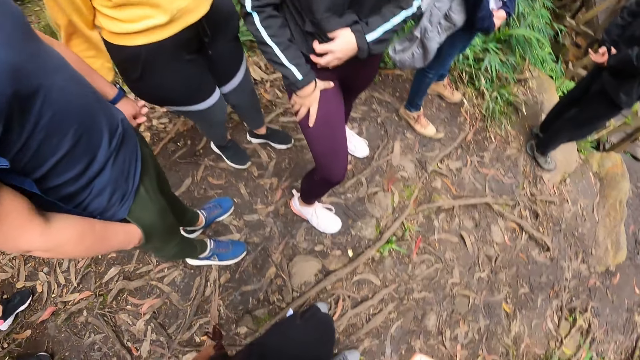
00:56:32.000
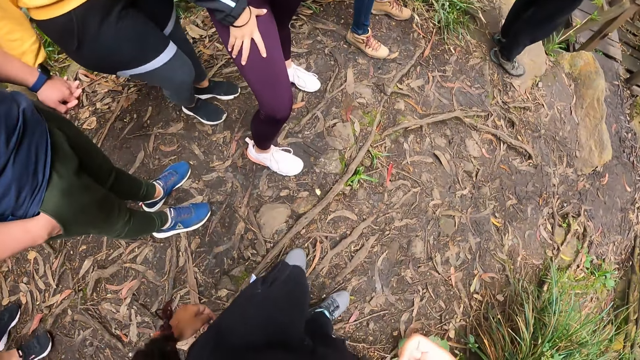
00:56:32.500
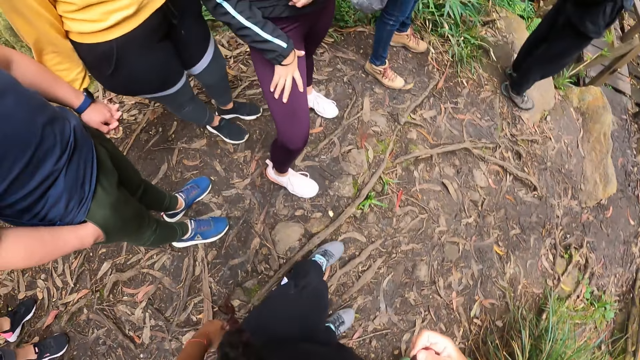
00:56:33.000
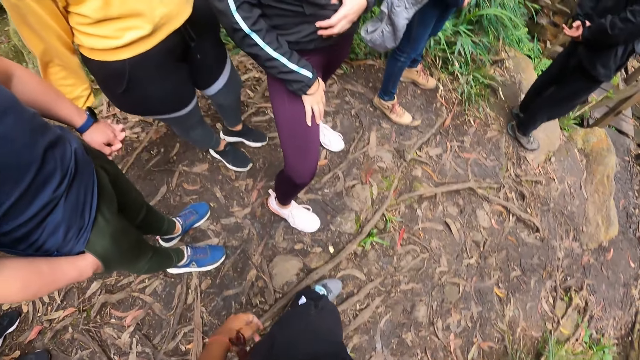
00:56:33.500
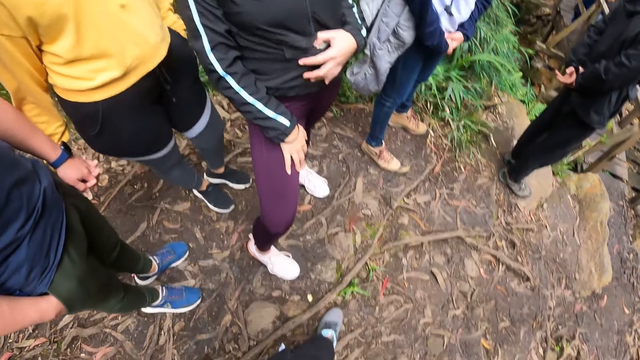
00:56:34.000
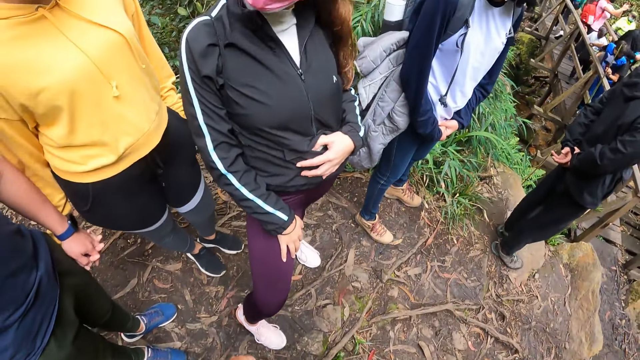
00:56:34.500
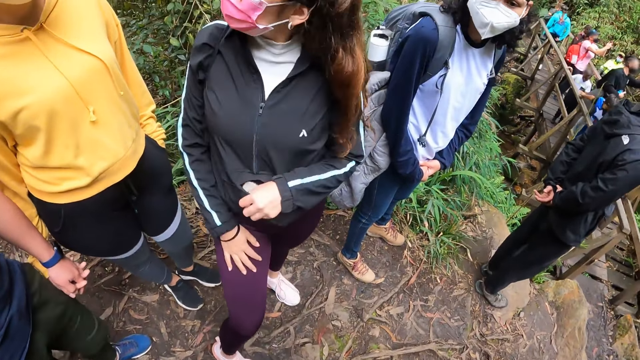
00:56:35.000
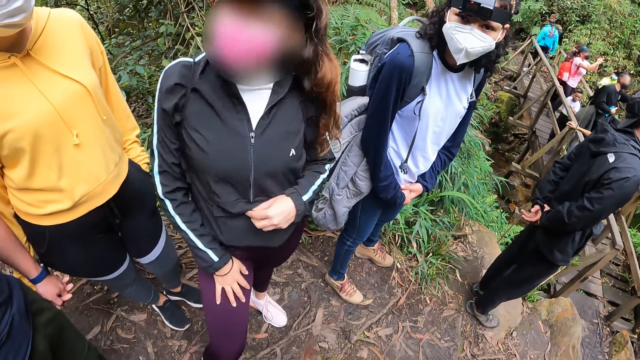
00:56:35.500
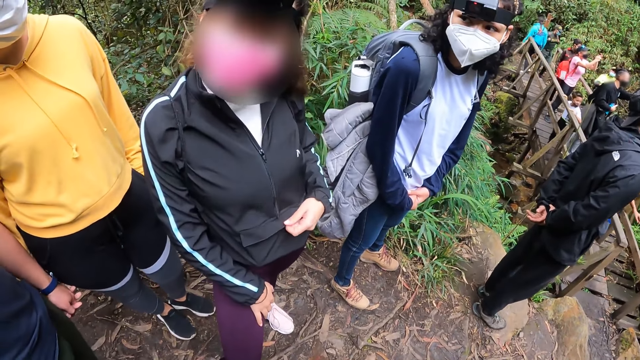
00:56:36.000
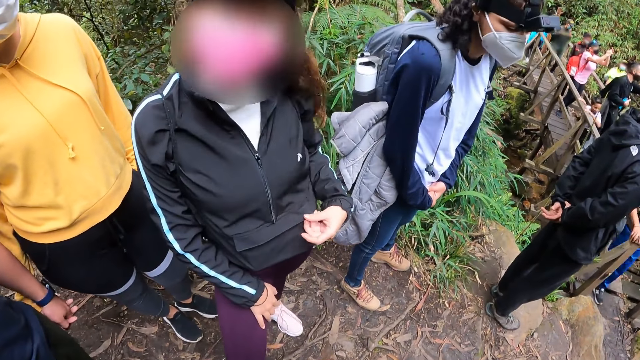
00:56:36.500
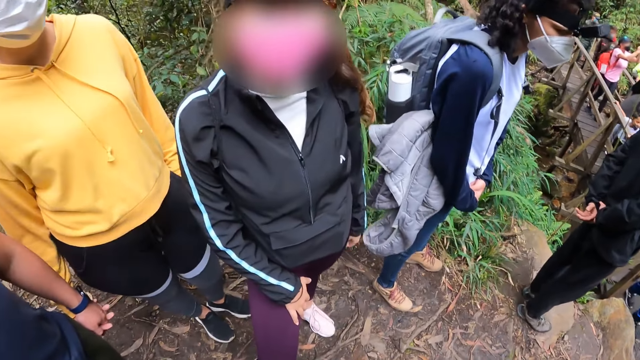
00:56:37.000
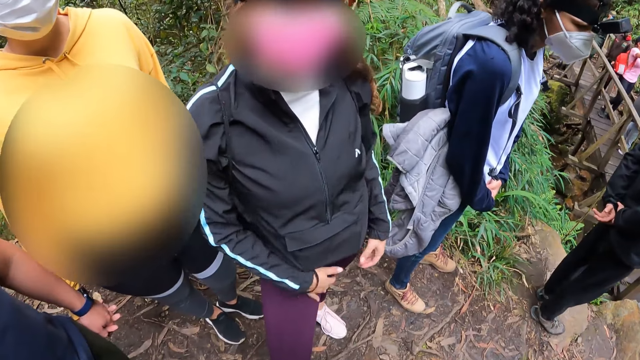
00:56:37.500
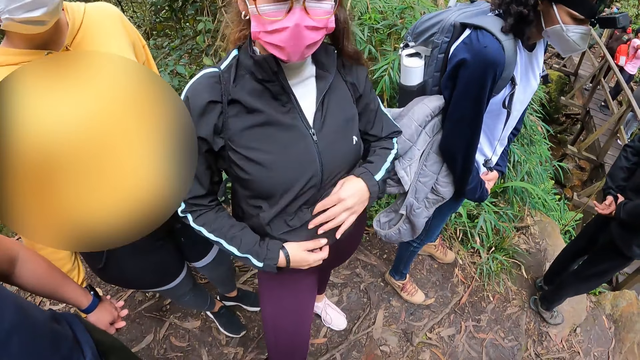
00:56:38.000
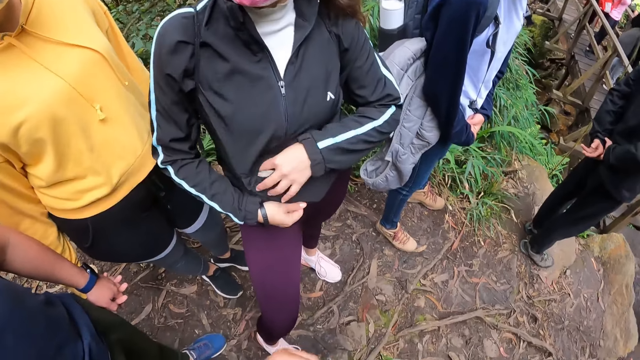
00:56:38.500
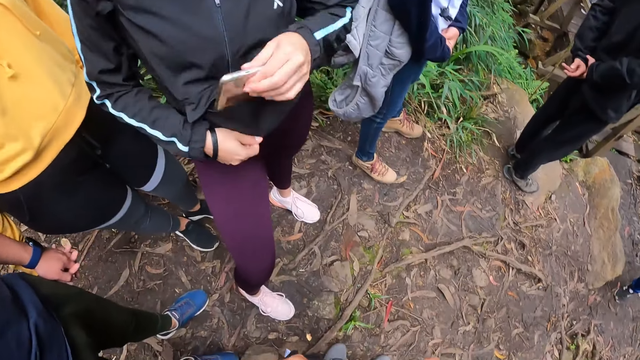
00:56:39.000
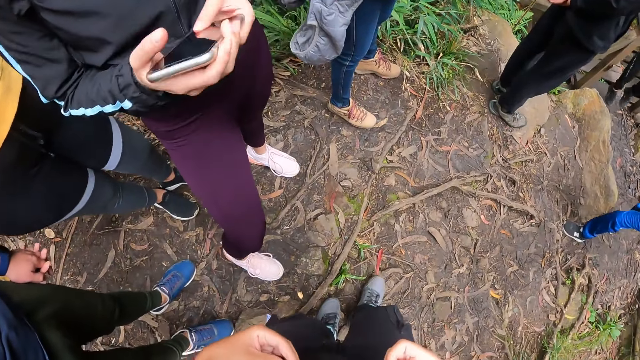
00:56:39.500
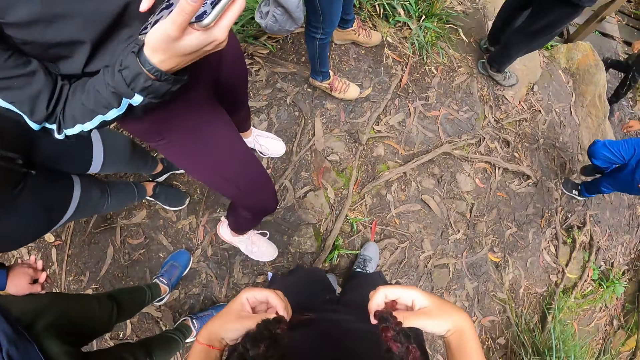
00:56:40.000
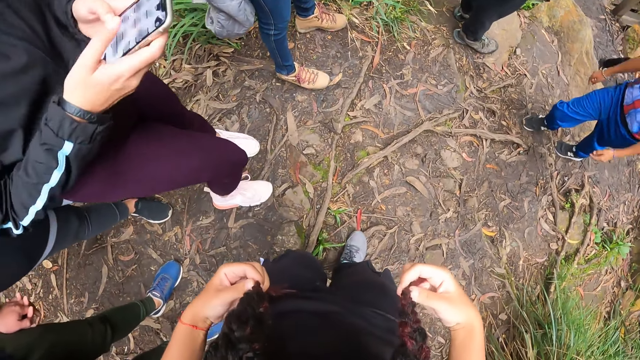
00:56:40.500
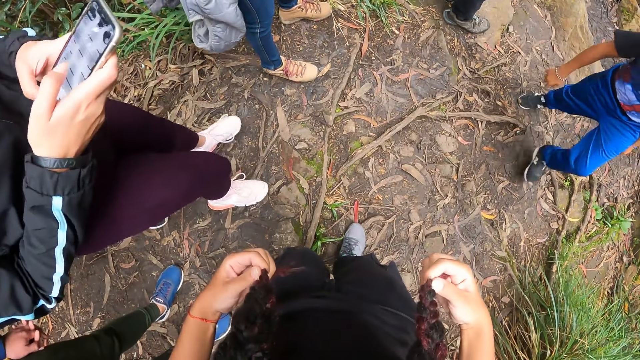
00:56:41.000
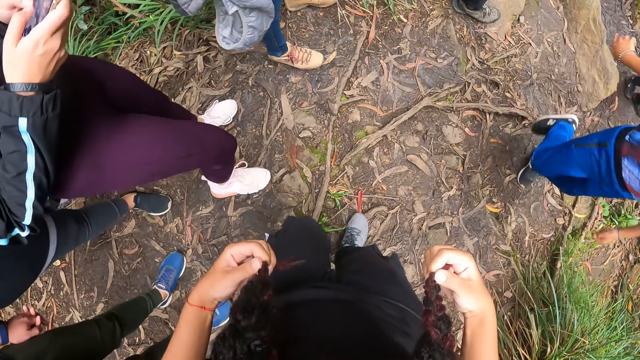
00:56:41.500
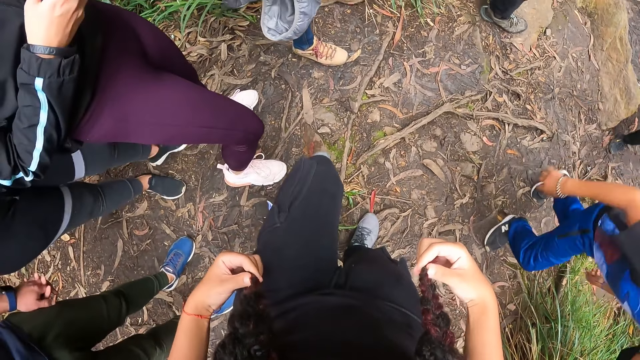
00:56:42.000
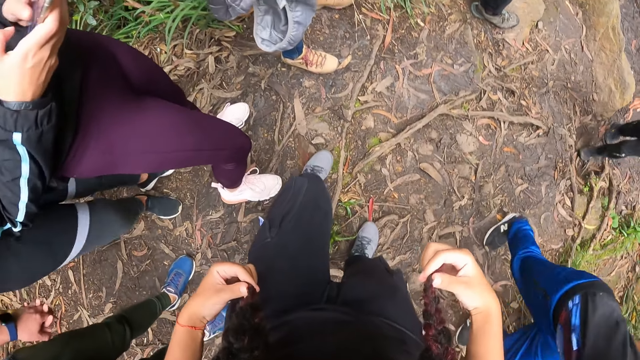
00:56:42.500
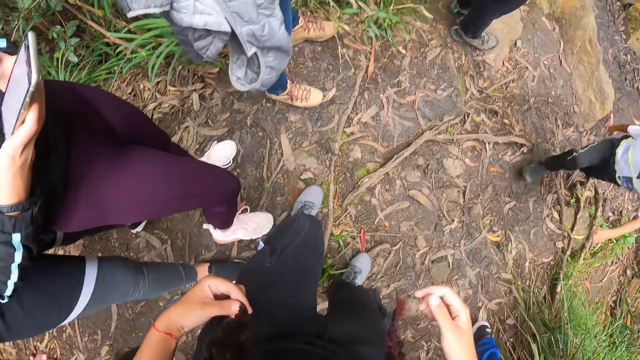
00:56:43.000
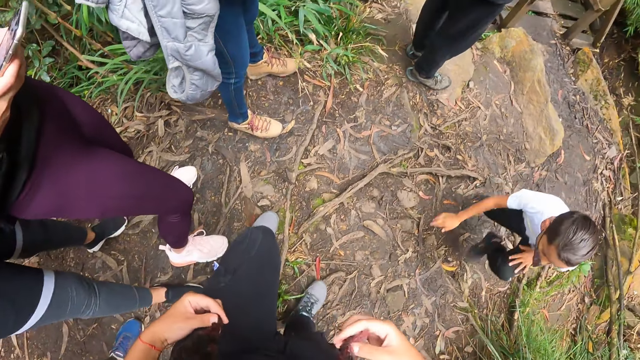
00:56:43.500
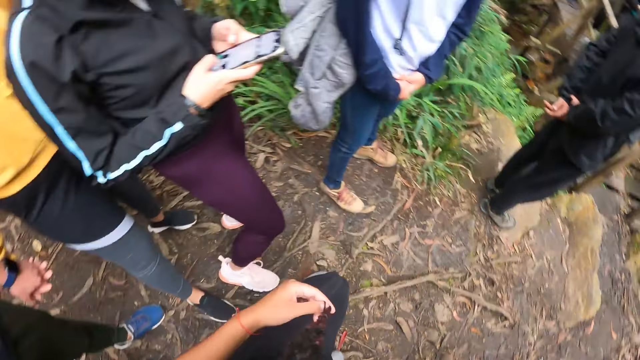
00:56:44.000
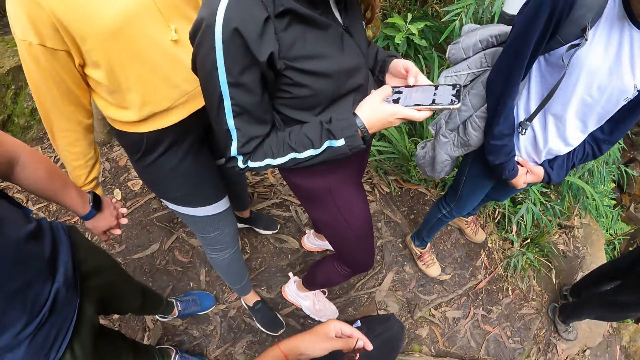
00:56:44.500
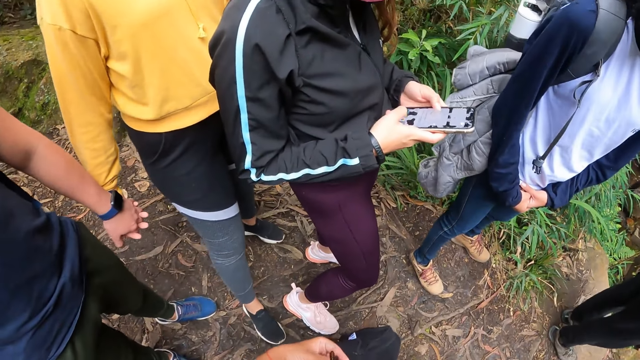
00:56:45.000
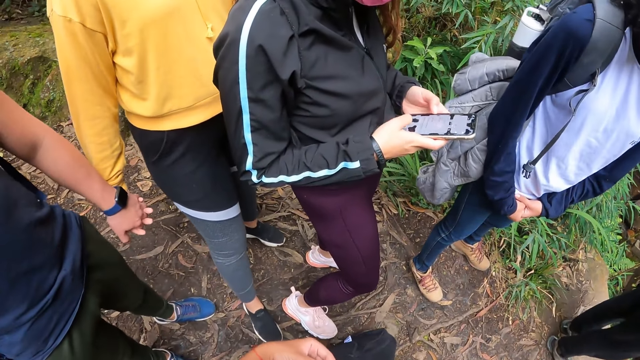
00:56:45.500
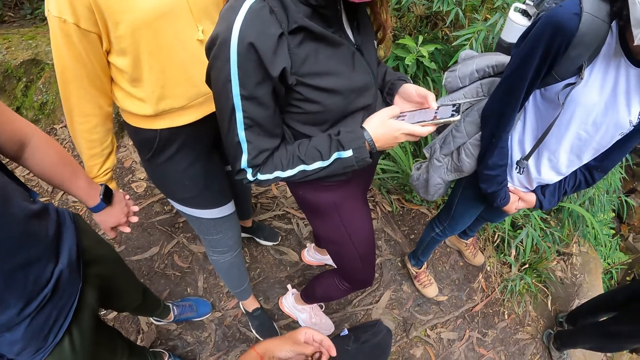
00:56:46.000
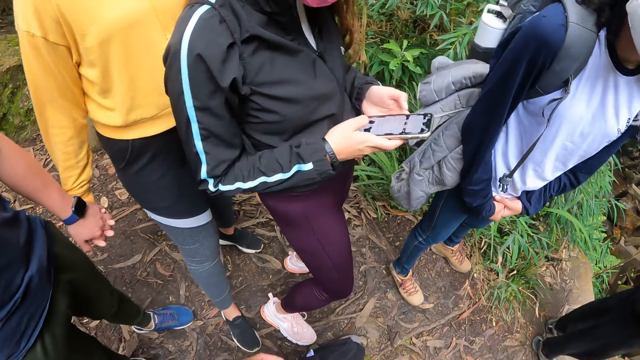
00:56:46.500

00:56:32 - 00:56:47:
The camera wearer moves around. A woman speaks to the camera wearer. The woman interacts with a man, another woman and the camera wearer. The first woman takes out the phone from a pocket with her left hand. The first woman places the phone in her right hand with her left hand, operates the phone in her right hand with her left hand, and operates the phone with both hands. A boy climbs up. The first woman scrolls her phone.

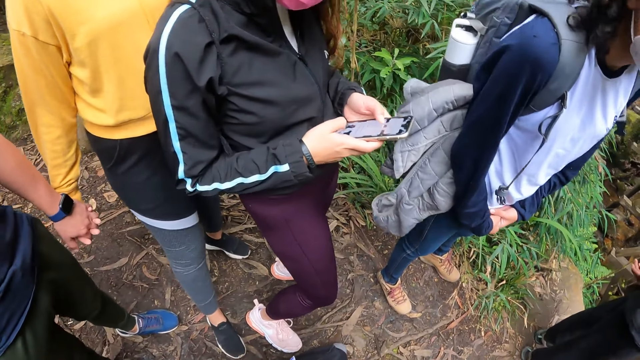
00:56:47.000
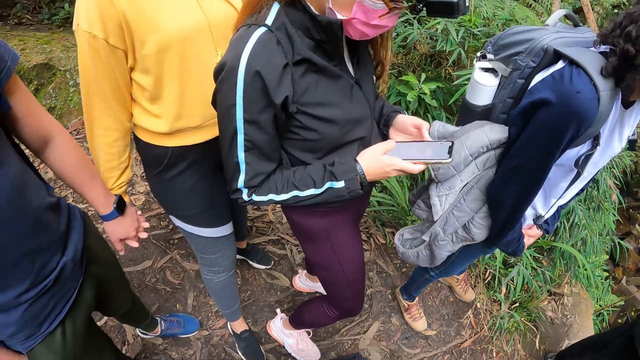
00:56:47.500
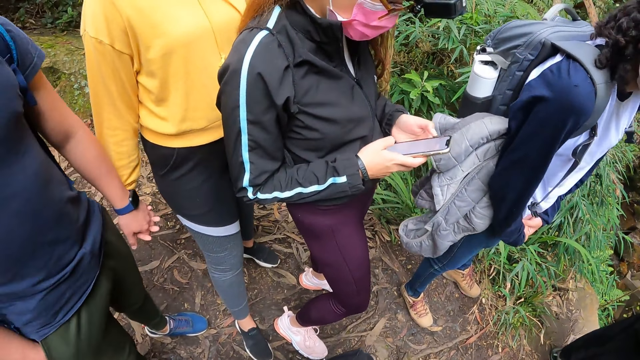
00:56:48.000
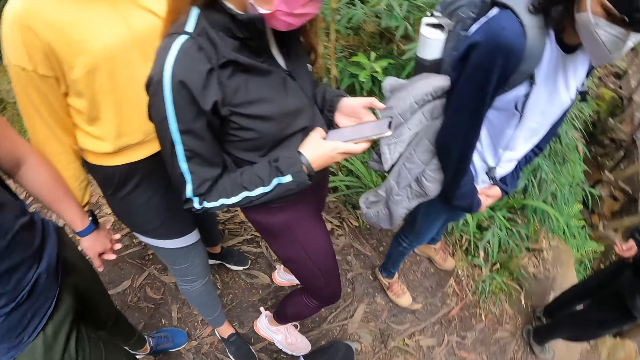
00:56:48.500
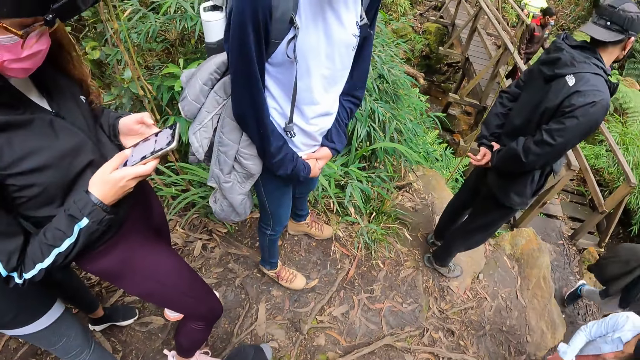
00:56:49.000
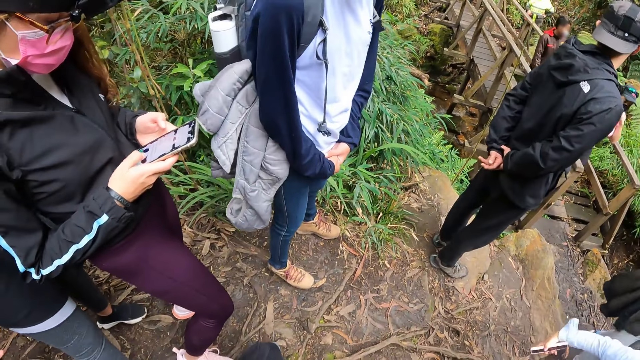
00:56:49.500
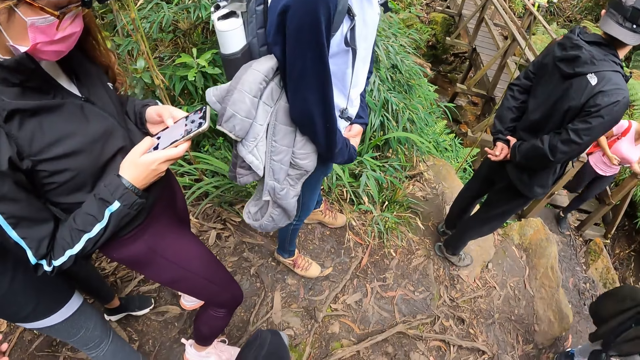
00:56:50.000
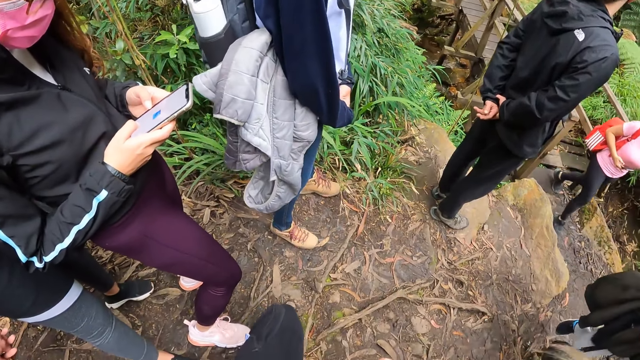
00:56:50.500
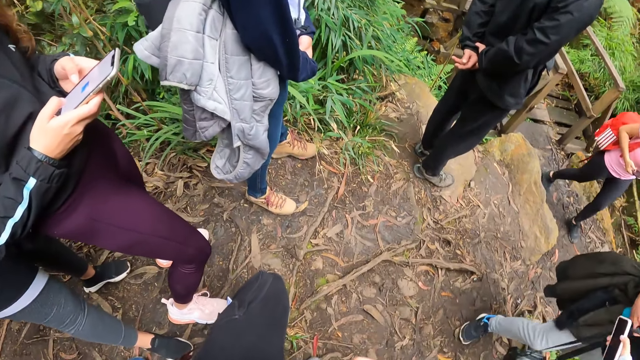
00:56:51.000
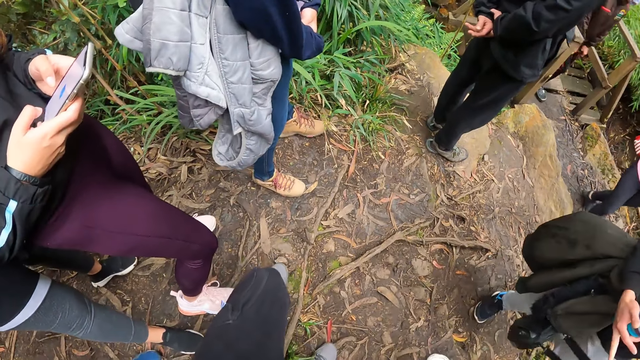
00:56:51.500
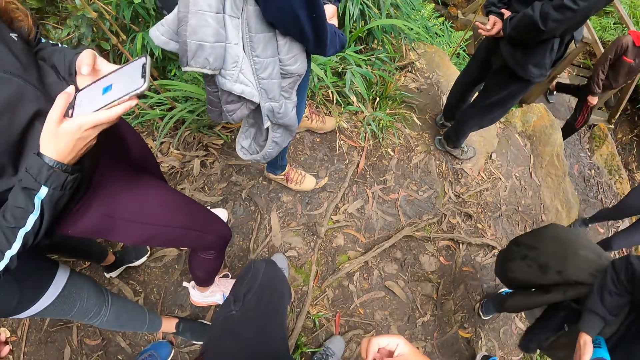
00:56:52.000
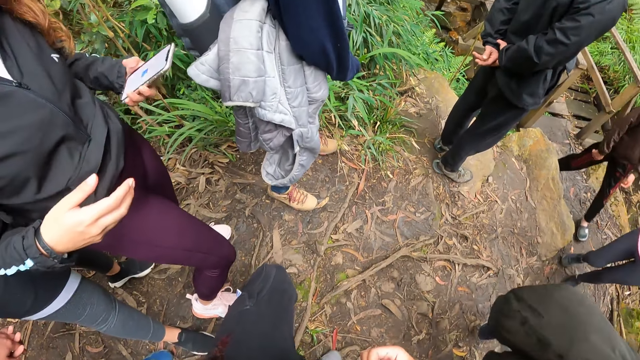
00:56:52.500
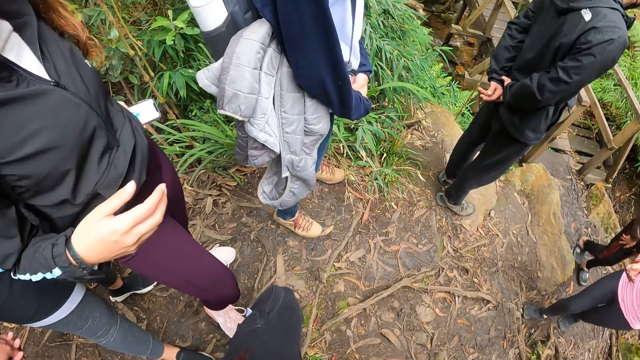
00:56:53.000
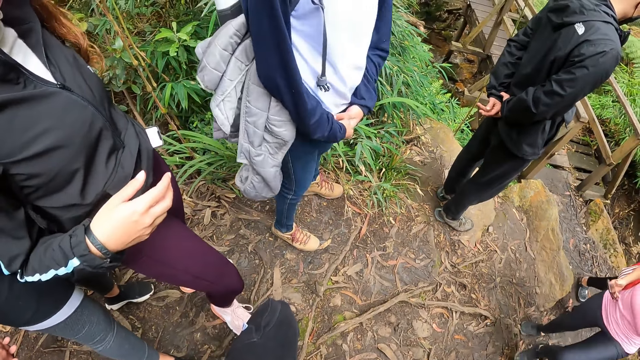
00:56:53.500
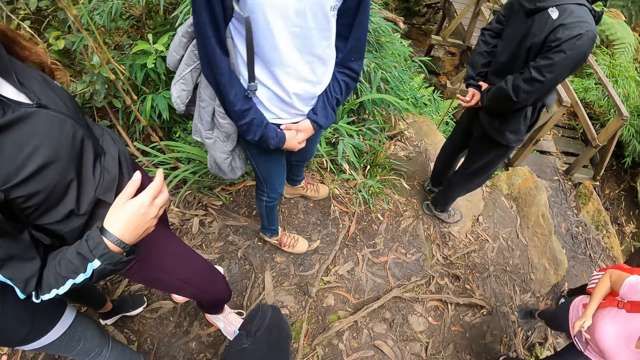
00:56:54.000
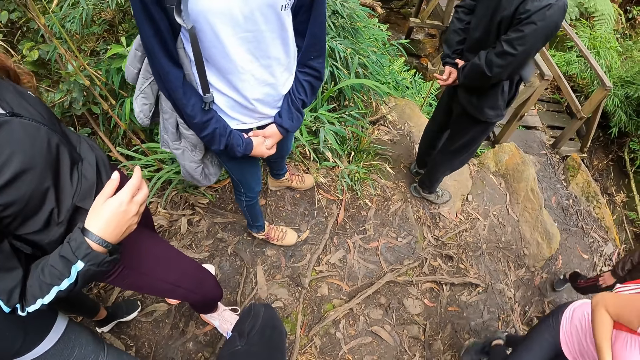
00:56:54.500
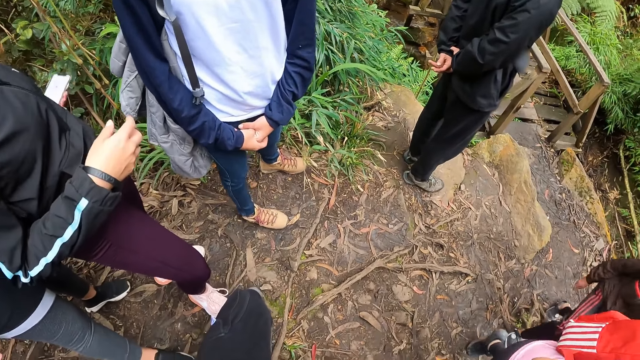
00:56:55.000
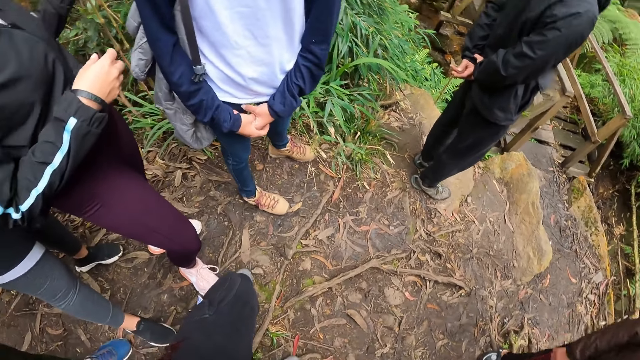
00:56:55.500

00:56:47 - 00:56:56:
The camera wearer looks around. A woman holds the phone. The camera wearer looks around.
